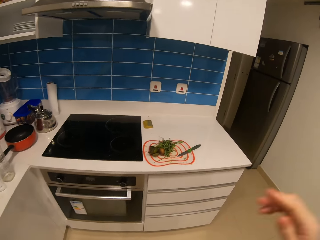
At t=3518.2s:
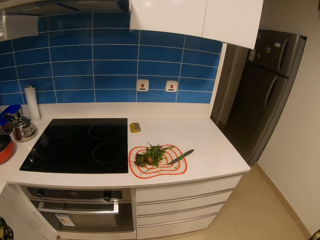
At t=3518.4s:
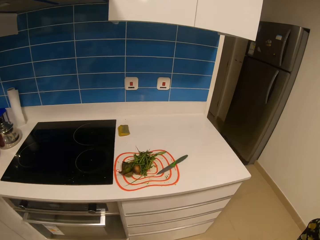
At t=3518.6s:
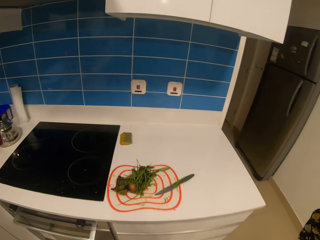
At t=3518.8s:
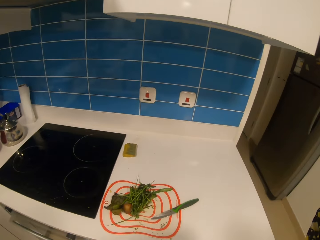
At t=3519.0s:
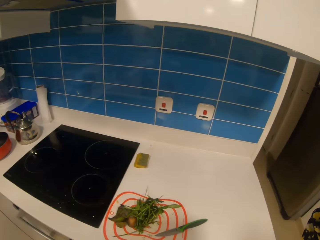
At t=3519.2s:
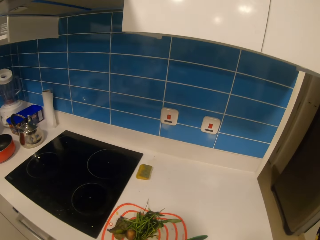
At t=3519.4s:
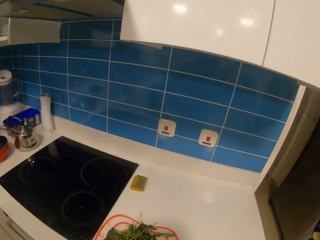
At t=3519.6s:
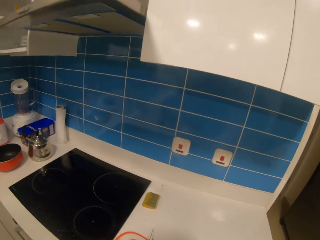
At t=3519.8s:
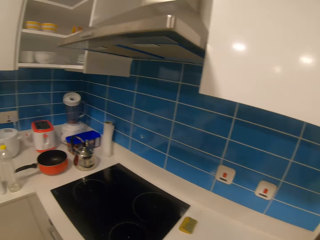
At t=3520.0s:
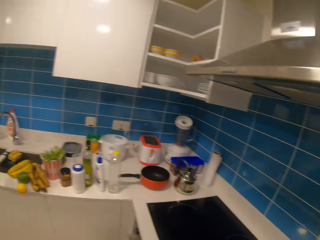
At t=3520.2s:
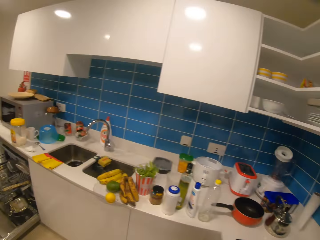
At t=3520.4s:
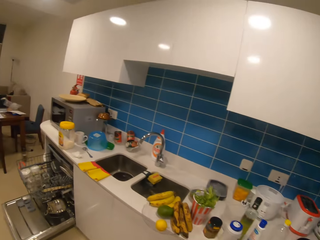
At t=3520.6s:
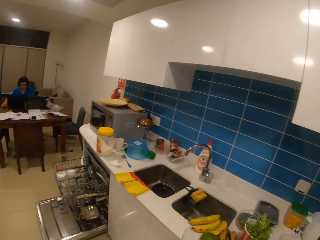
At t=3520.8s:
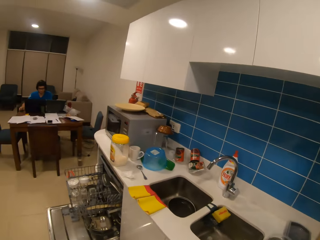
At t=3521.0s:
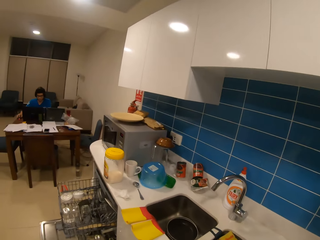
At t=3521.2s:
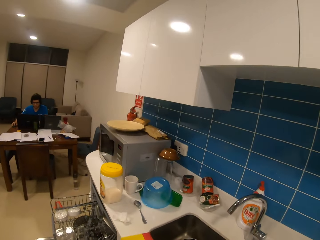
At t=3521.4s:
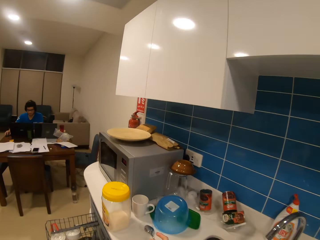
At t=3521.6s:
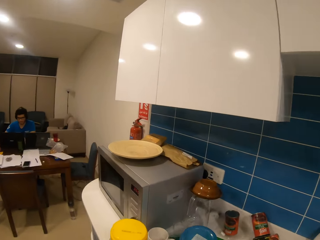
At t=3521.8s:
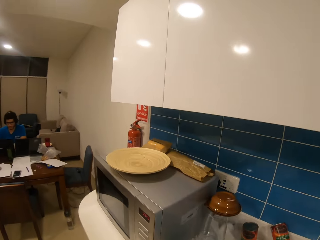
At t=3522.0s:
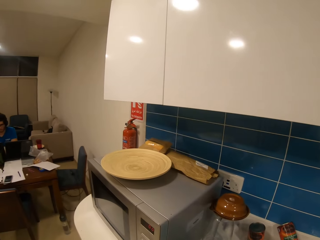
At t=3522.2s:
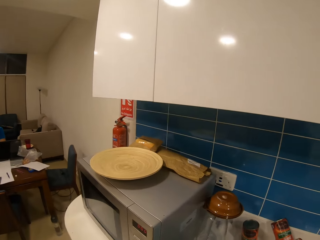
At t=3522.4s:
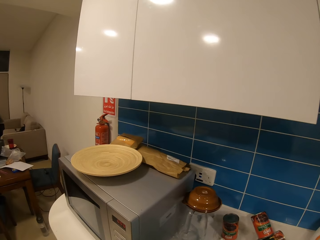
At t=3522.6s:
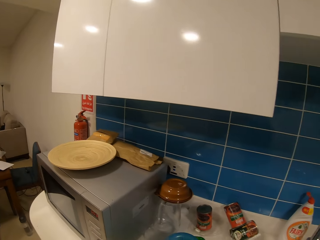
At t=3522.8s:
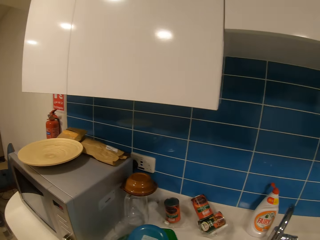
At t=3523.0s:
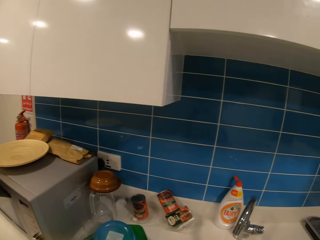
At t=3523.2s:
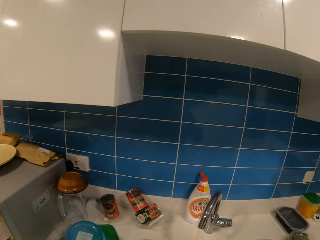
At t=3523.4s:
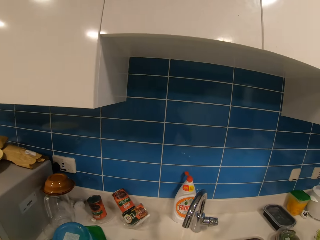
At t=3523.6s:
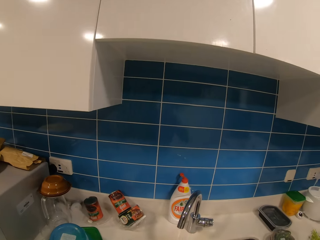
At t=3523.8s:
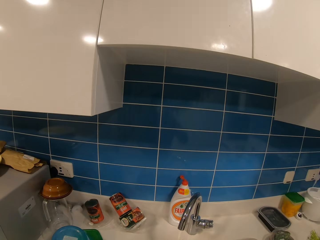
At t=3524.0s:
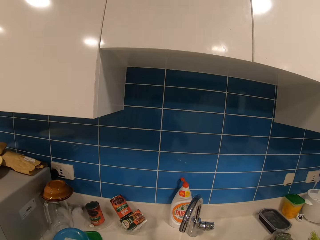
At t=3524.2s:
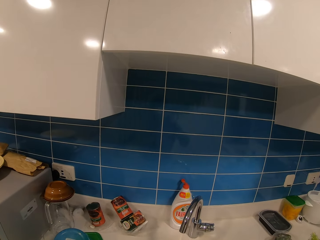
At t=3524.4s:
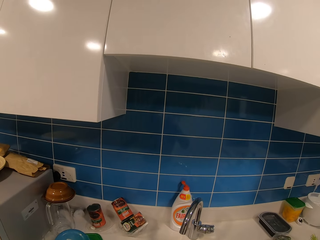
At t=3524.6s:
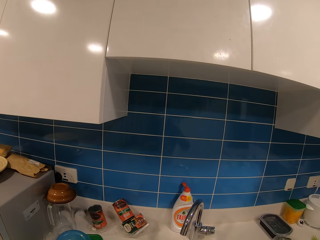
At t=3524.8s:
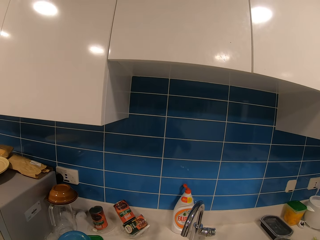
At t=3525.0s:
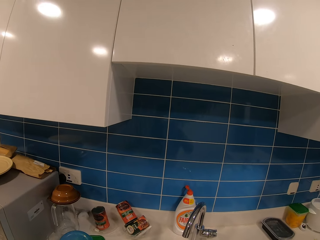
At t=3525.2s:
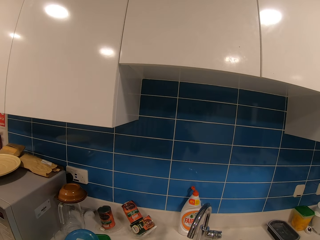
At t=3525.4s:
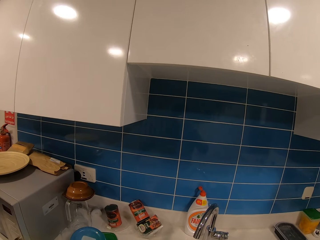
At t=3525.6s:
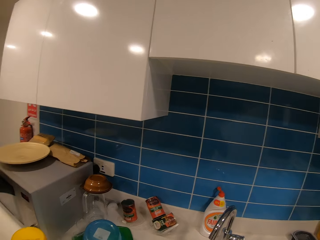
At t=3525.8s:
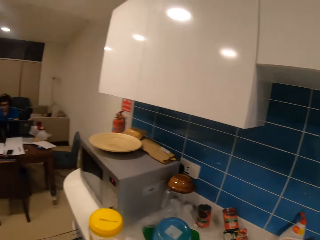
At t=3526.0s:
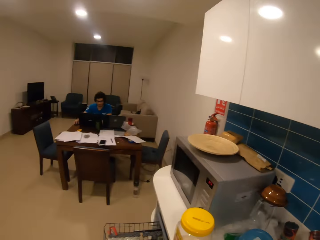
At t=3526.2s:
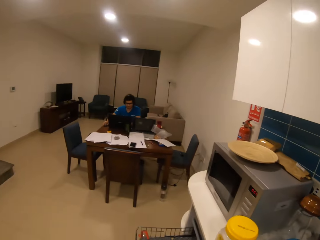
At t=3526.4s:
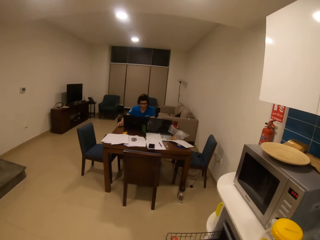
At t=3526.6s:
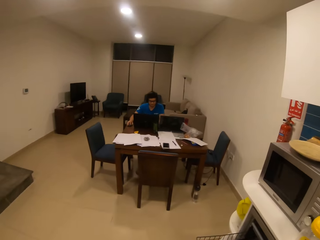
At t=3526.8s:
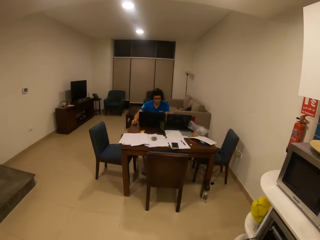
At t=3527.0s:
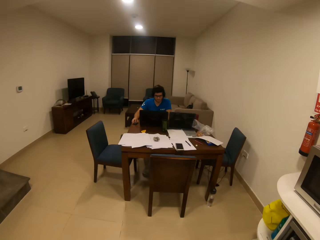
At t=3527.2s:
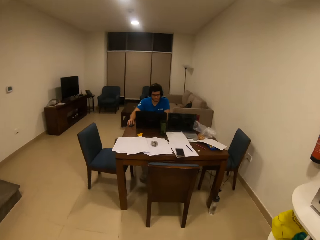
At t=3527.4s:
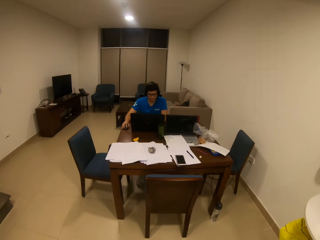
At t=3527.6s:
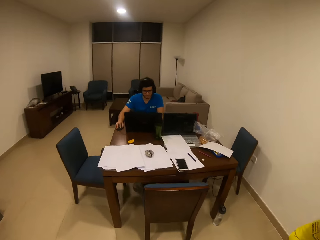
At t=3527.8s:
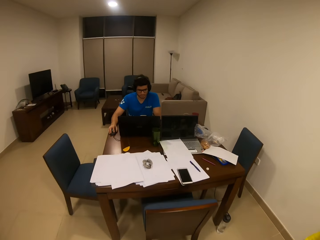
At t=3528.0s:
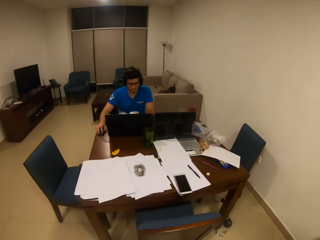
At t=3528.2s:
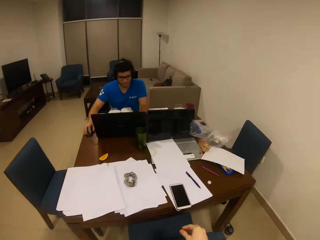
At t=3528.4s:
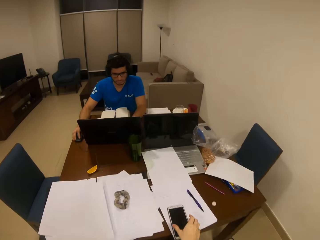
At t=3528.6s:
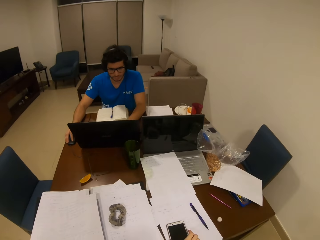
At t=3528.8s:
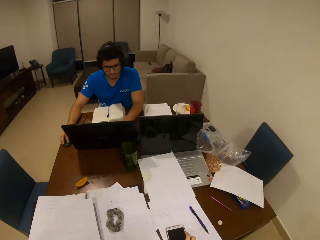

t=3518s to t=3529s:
The camera wearer stares at the sink. They look around the kitchen. They walk towards a person.

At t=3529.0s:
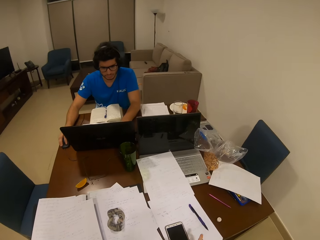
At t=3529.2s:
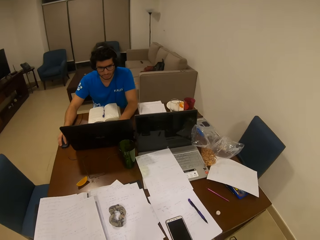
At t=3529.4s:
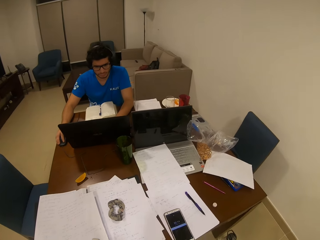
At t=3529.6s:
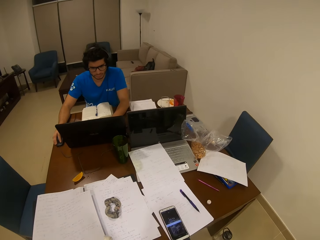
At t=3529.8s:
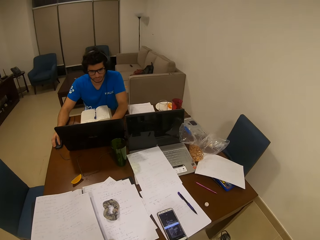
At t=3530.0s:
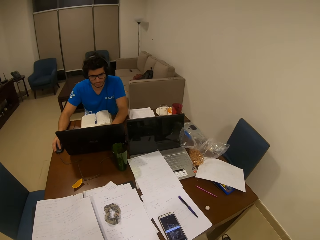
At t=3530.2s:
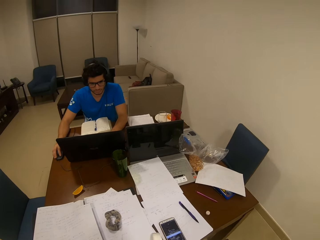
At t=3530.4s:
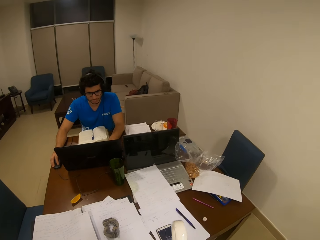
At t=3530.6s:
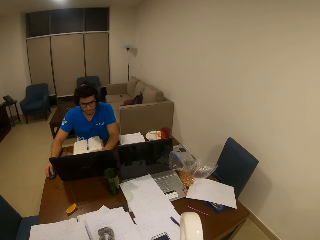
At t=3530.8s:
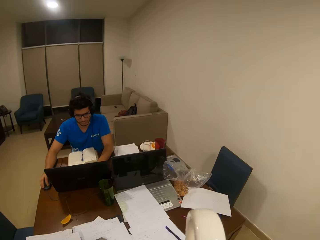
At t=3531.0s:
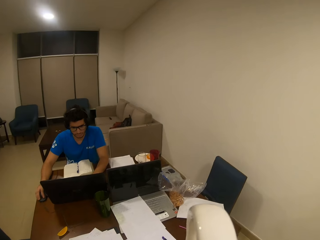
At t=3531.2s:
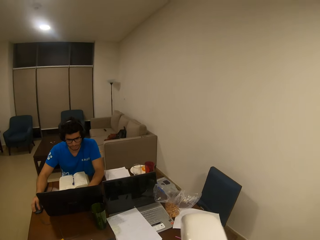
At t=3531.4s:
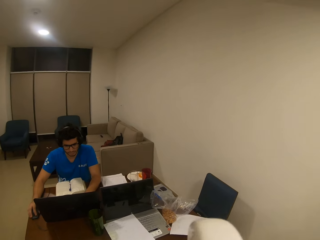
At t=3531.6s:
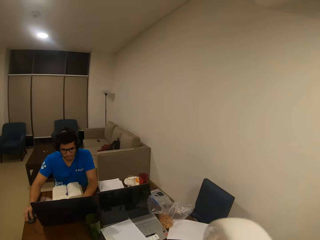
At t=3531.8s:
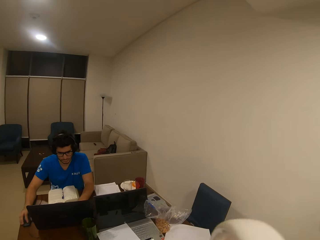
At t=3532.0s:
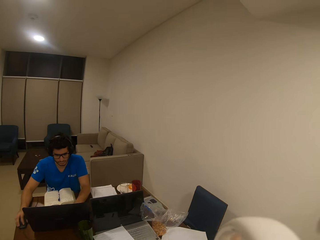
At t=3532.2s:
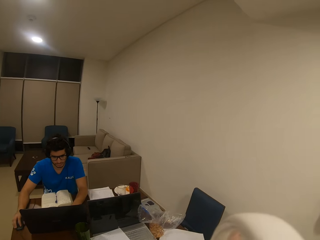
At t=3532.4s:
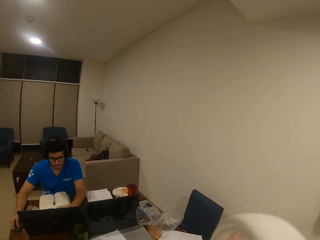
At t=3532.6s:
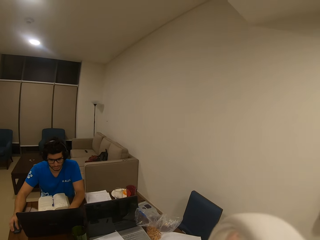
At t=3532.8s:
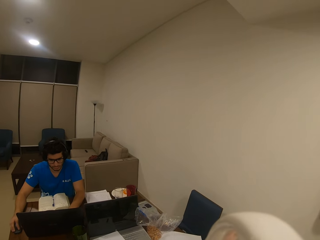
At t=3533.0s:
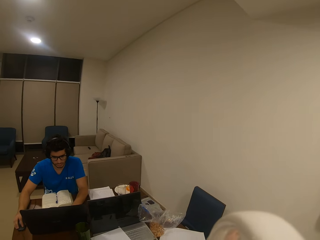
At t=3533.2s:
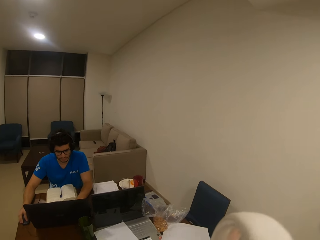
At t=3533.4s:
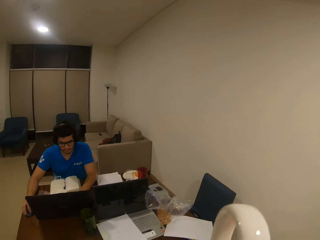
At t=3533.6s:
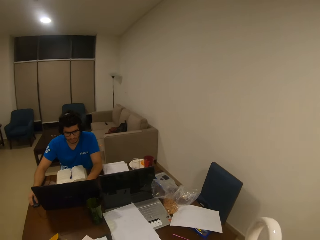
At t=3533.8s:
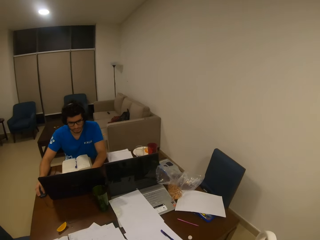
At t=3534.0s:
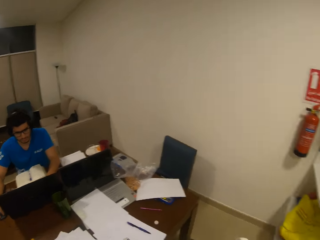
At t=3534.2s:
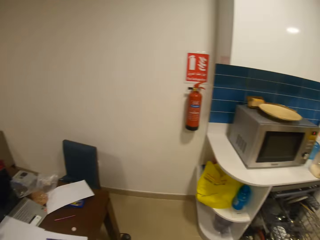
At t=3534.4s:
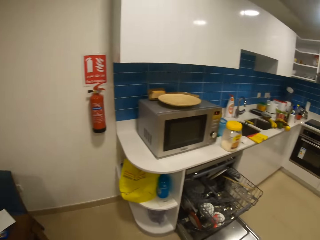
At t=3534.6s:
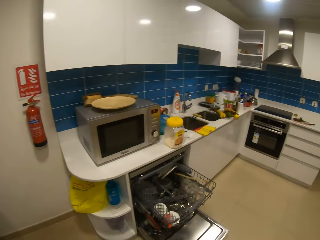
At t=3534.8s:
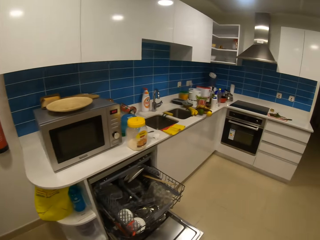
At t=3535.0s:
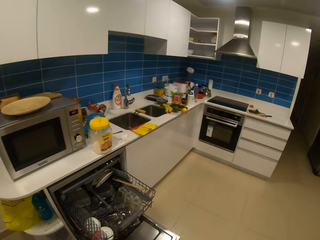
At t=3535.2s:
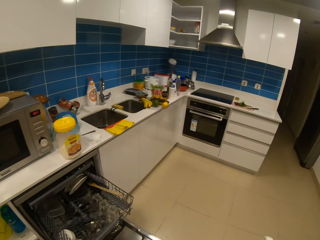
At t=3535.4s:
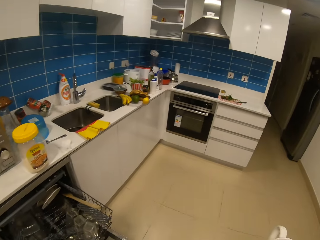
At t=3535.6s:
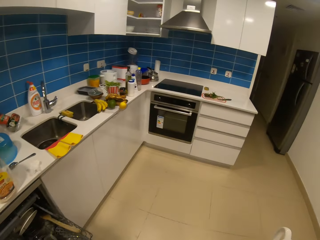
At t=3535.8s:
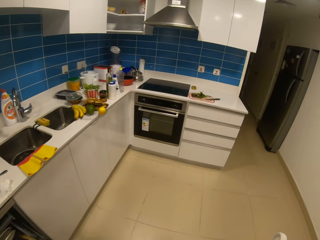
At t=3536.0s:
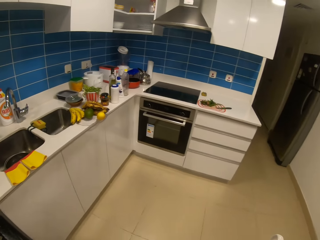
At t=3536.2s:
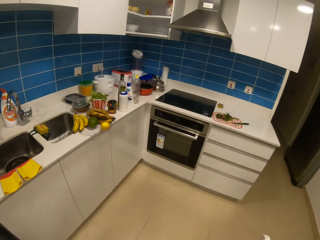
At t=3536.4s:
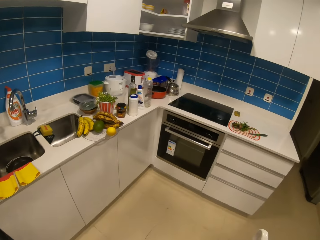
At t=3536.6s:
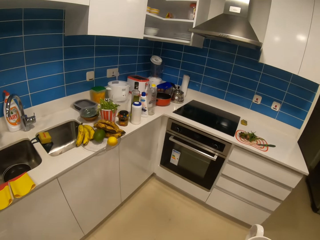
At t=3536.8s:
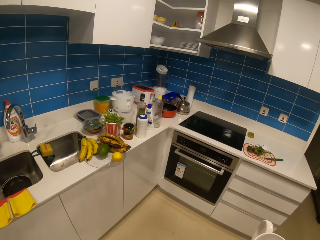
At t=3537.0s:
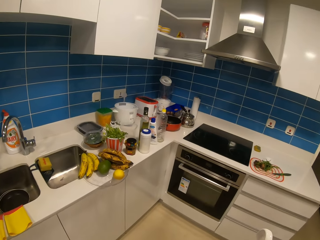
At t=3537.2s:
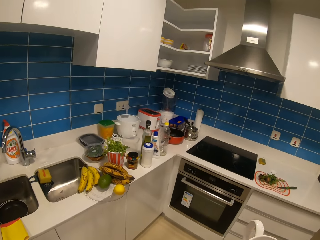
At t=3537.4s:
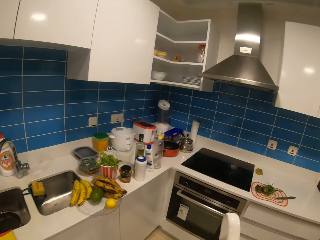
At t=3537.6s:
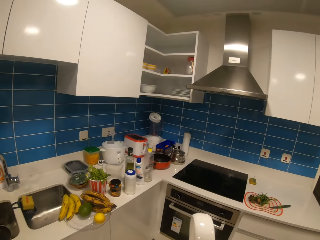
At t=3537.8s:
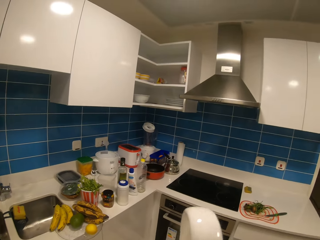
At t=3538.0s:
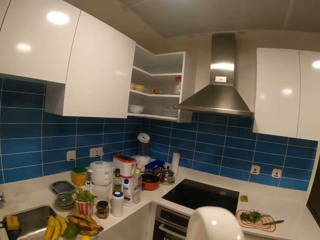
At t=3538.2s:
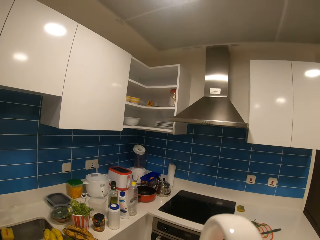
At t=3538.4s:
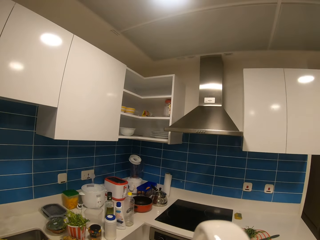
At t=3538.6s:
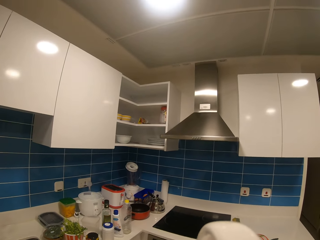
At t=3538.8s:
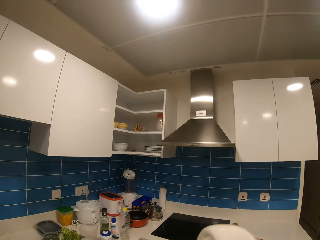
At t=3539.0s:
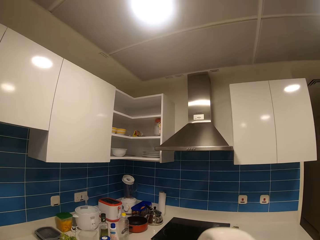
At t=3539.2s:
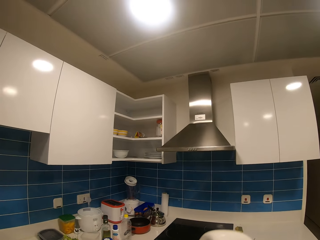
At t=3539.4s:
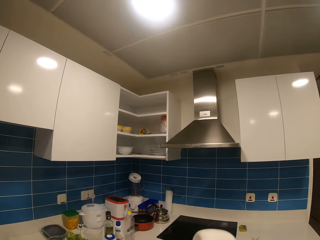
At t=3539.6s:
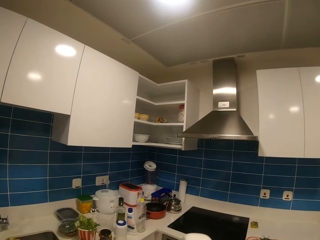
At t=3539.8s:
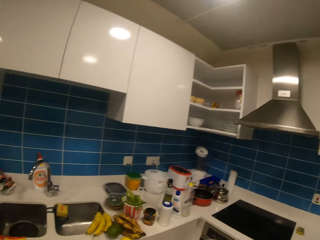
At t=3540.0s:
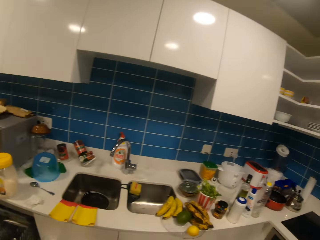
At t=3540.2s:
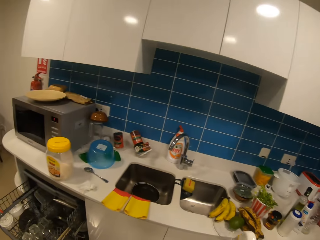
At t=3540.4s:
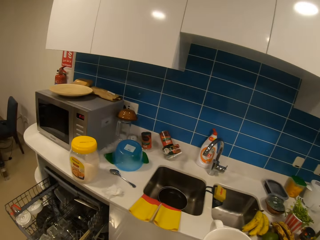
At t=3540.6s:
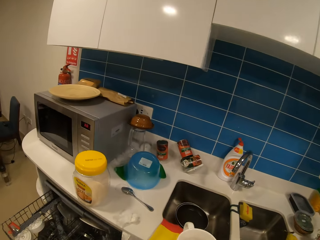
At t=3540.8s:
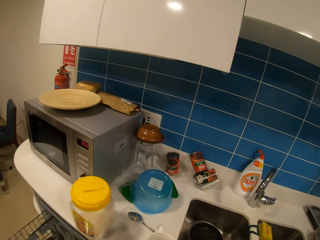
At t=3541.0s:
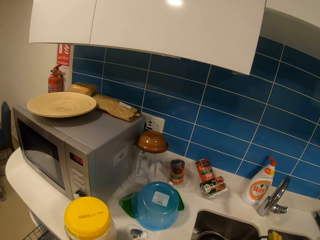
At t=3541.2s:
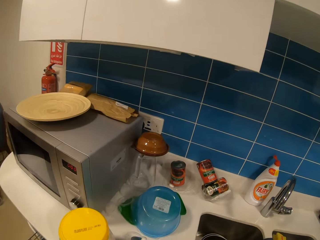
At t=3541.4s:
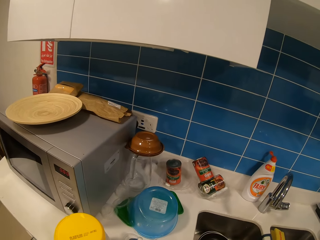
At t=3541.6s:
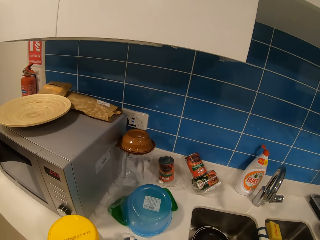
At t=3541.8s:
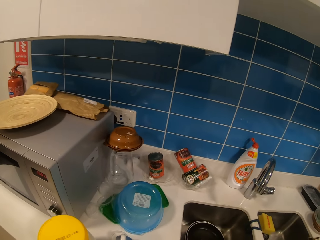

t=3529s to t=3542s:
The camera wearer touches the phone on the table. They pick up the phone. They move up the sellotape. They drink coffee. They stare at the sellotape in the hands. They look around the house. They walk around the kitchen. They drink coffee. They stare at the sellotape in the hands. They look around the kitchen and walk towards the sink.
